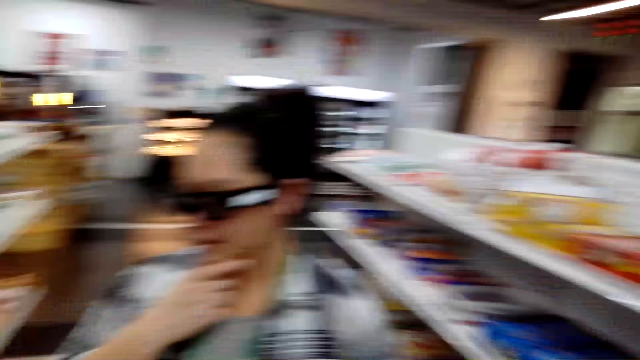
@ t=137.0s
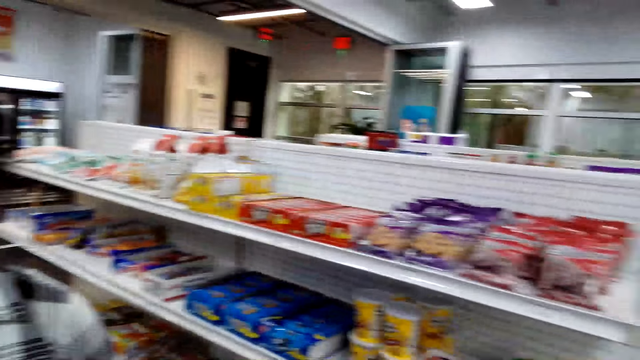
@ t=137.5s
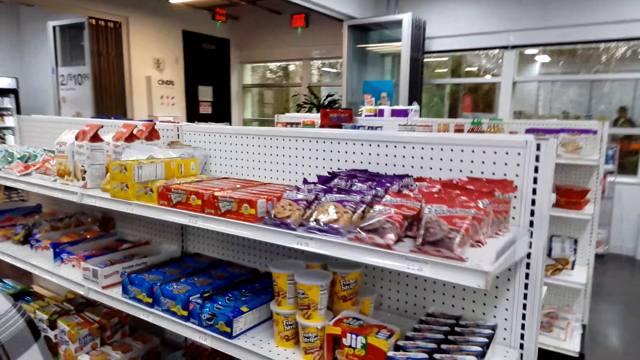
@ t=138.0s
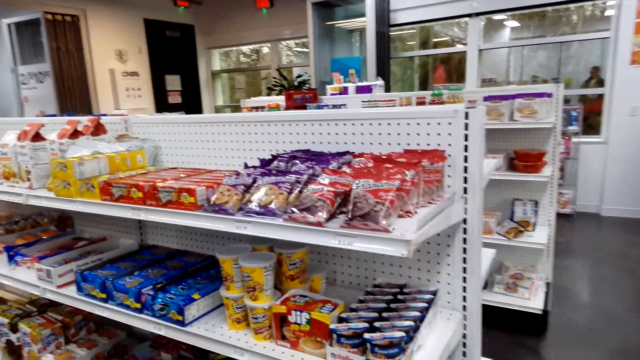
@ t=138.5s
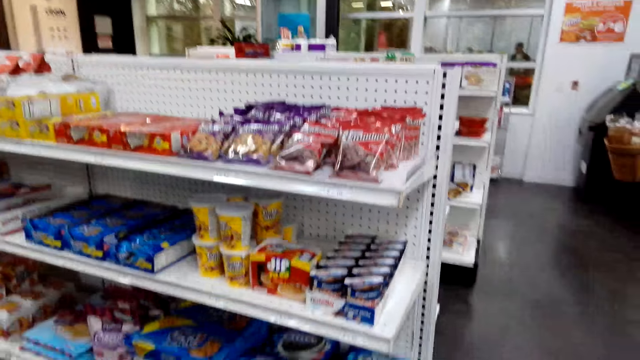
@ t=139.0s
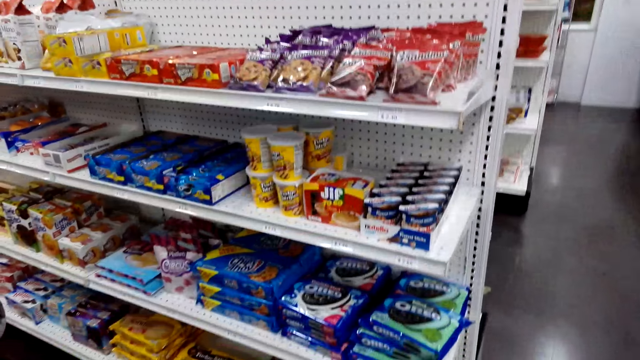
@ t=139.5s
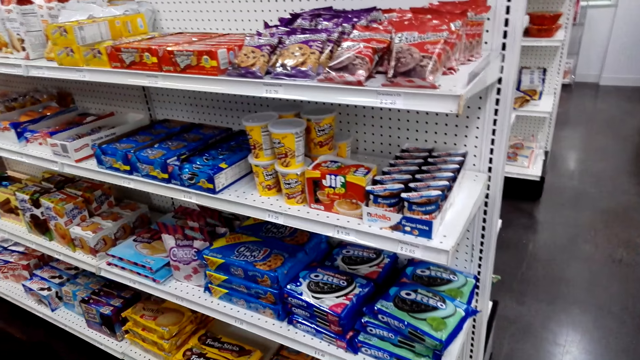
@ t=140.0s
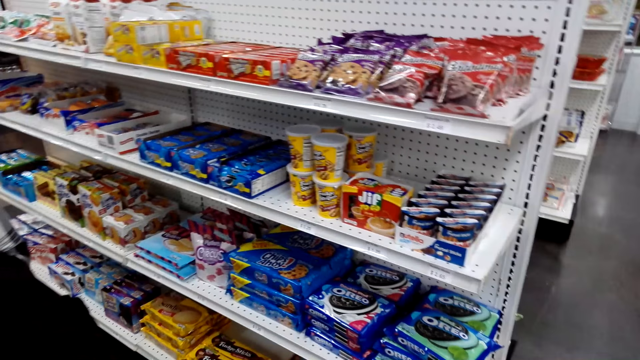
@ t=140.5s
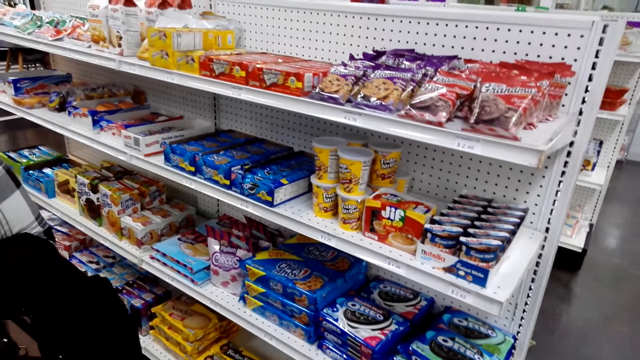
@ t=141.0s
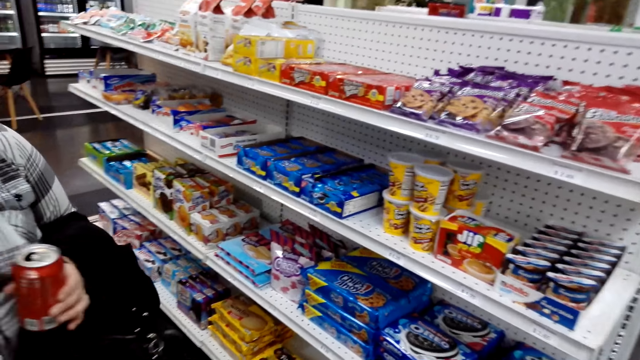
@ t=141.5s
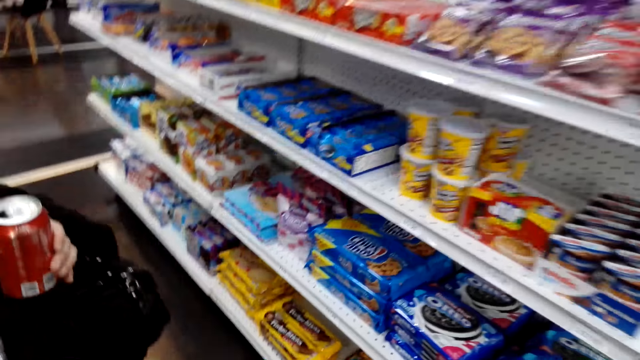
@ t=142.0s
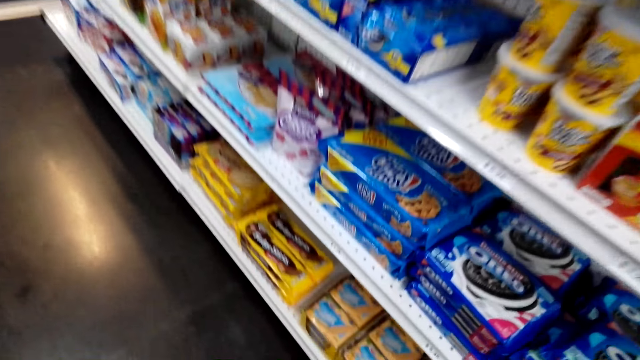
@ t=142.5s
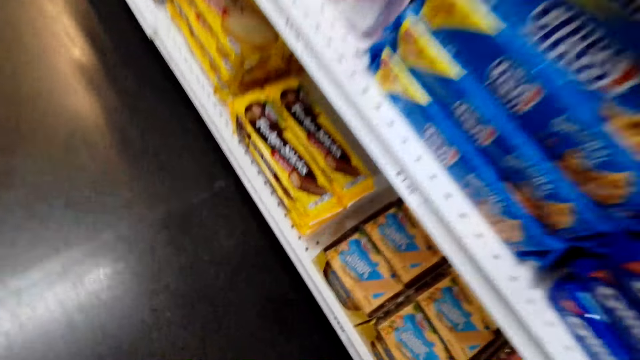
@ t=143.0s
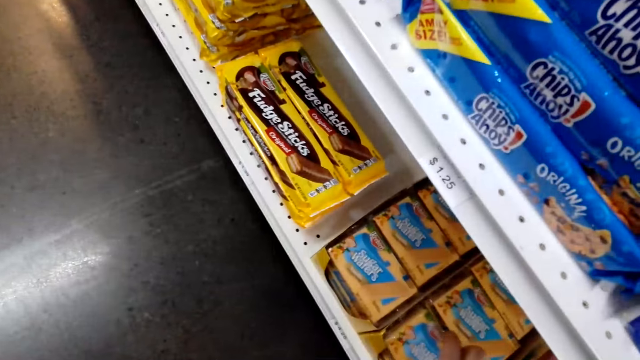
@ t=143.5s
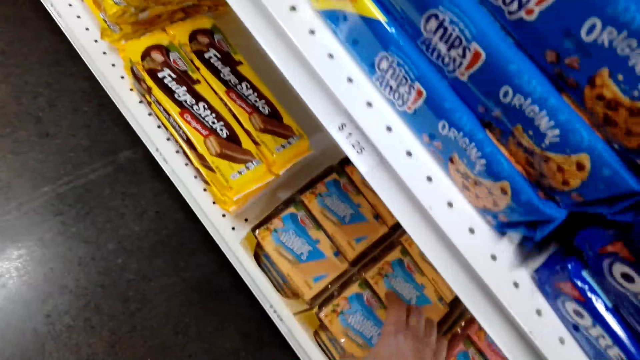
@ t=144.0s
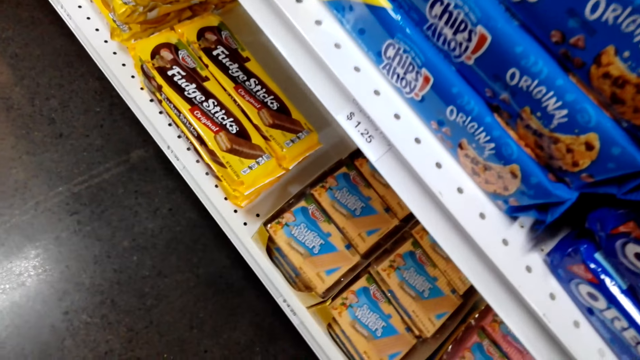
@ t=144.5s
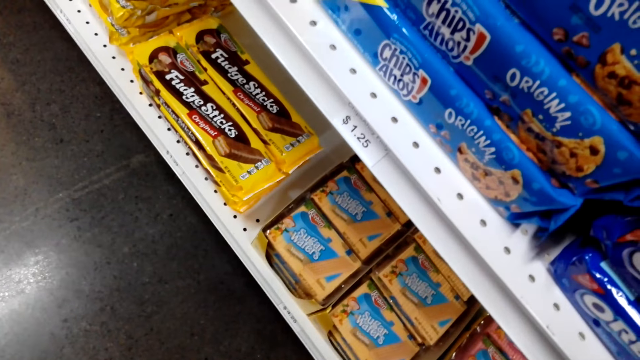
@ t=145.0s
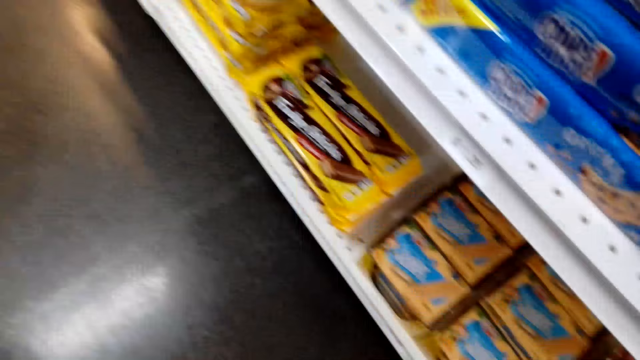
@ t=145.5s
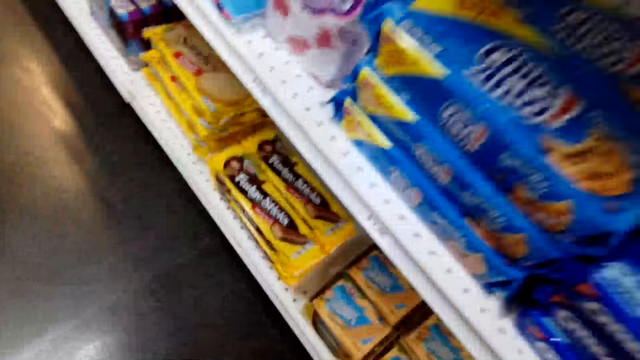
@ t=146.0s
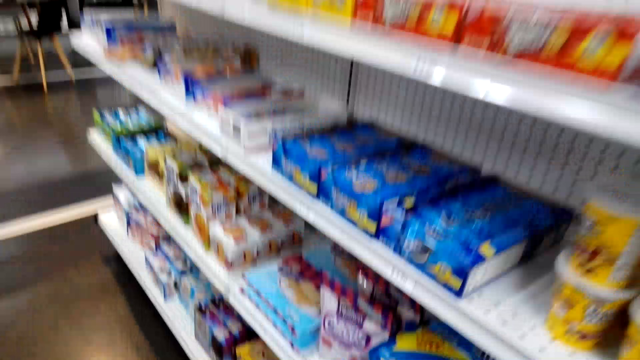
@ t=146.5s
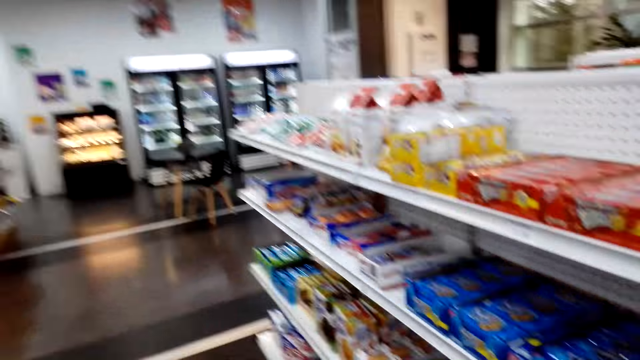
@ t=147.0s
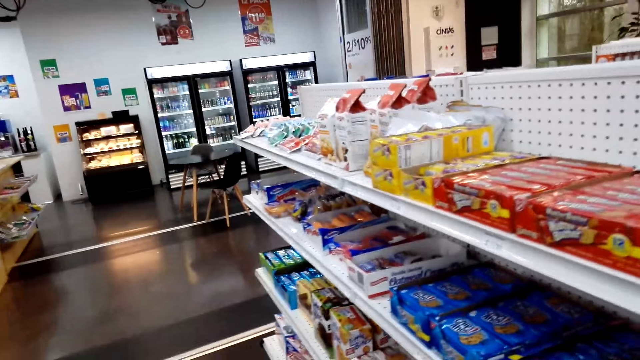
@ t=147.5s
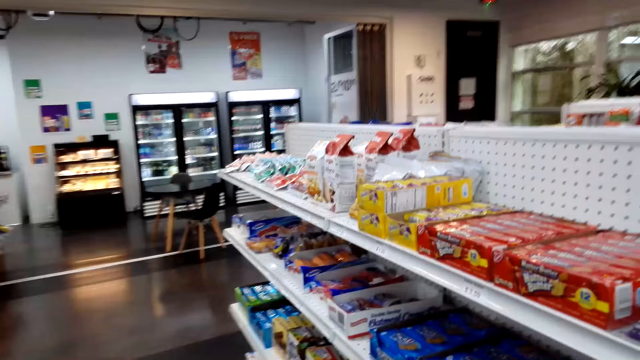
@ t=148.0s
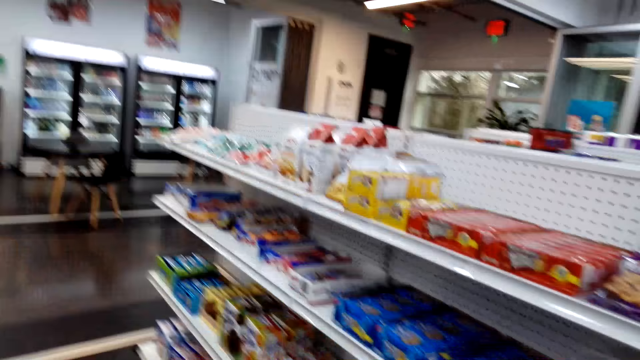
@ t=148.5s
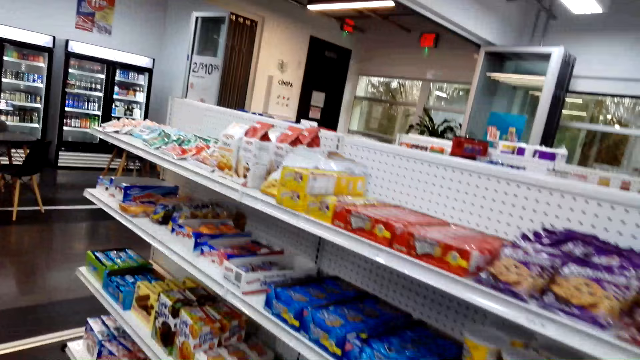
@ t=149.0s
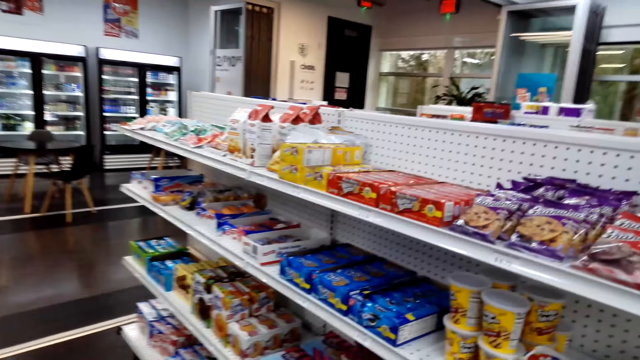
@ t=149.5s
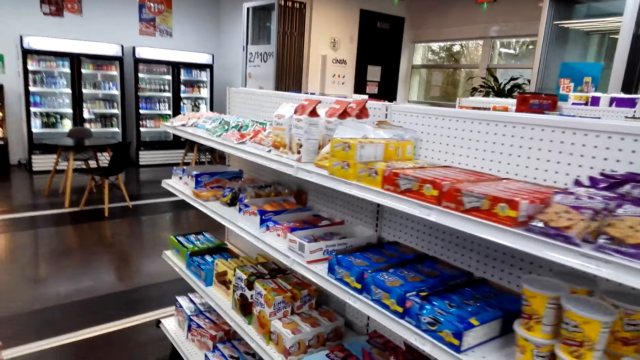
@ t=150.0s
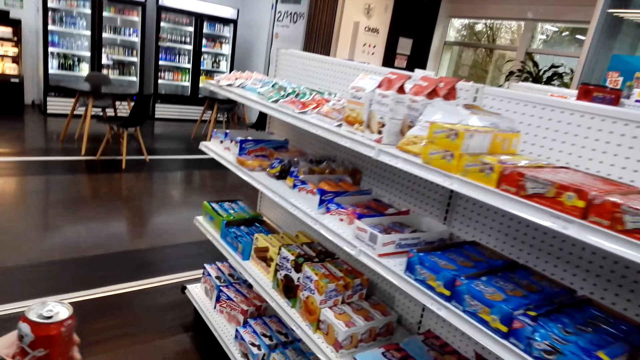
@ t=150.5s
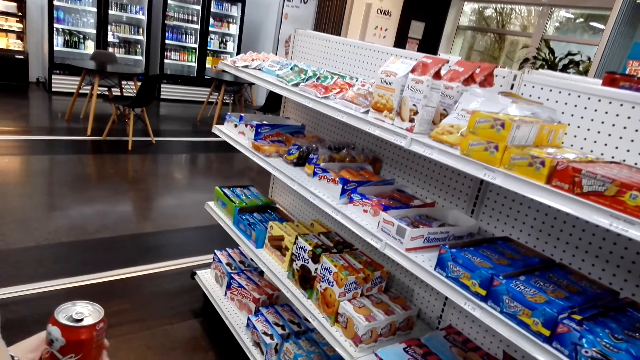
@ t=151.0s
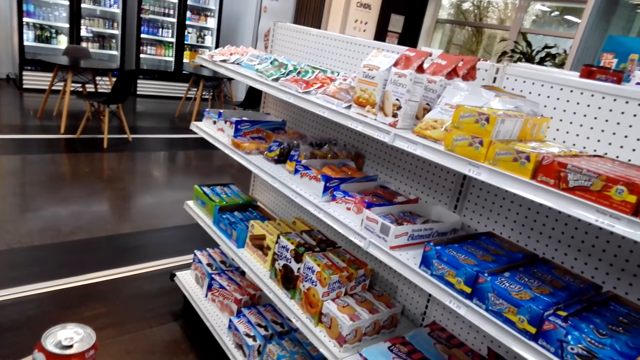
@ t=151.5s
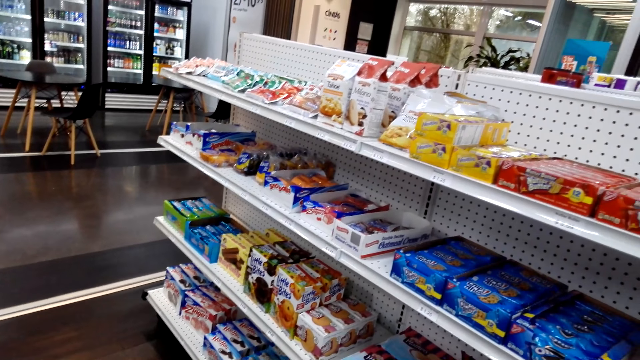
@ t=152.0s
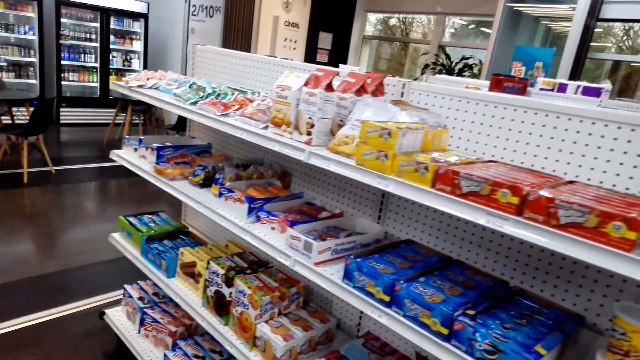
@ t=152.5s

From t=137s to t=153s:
The camera wearer looks around. A woman talks to the camera wearer. The camera wearer looks at the items in the supermarket shelf and talks to the woman. He talks to the woman again. He picks sugar waters on the shelf with his right hand. He looks around. He talks to the woman. The woman laughs. The camera wearer holds the Coca-Cola tin. He talks to the woman.

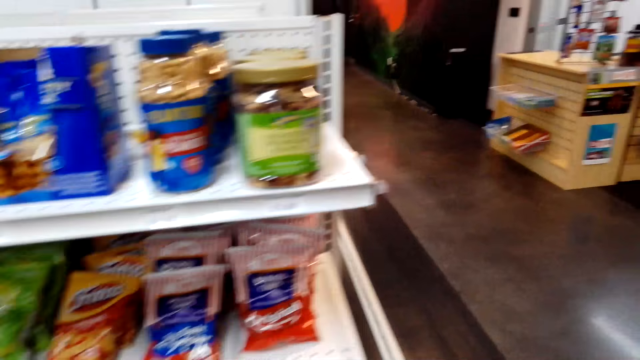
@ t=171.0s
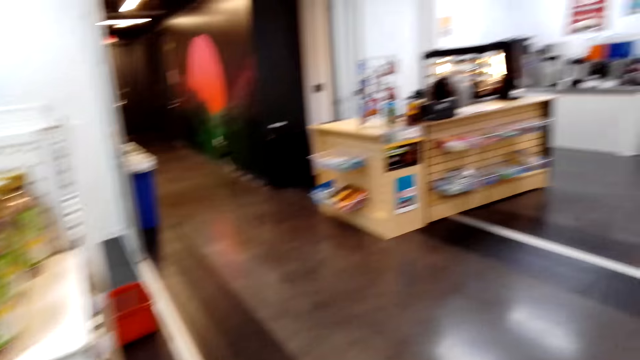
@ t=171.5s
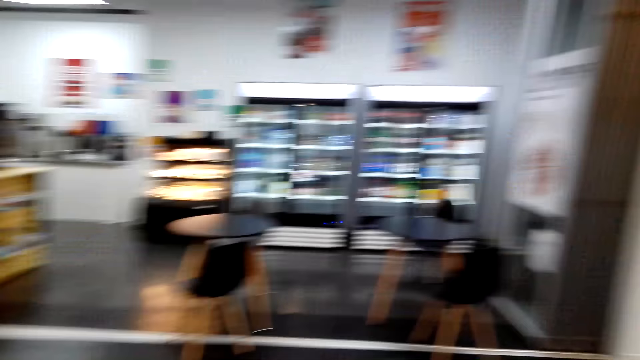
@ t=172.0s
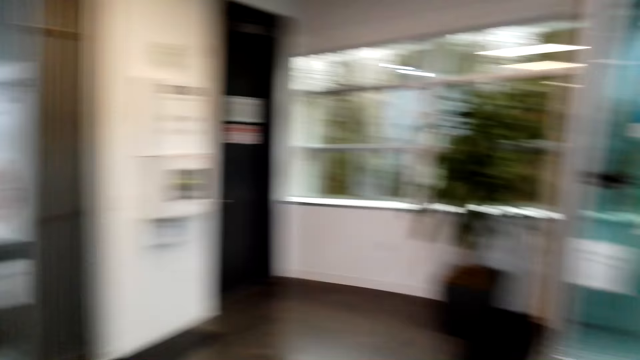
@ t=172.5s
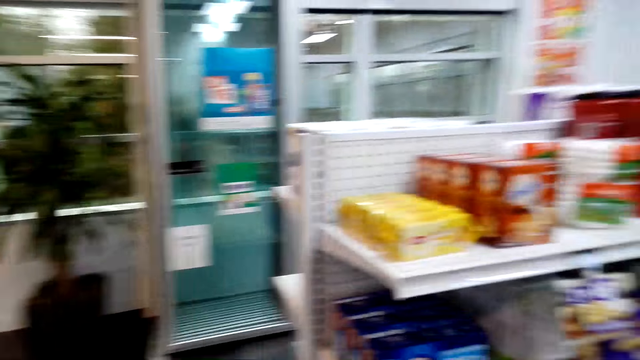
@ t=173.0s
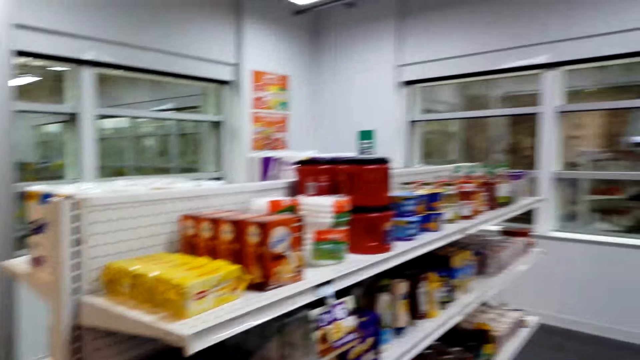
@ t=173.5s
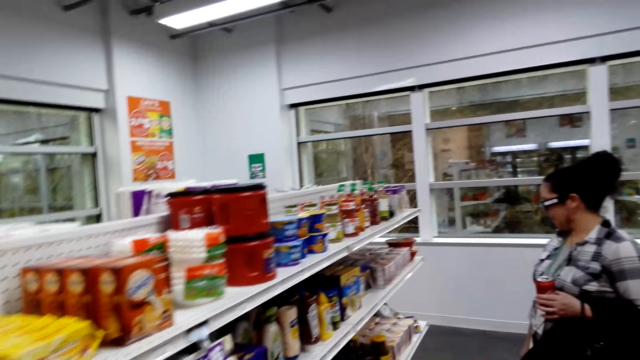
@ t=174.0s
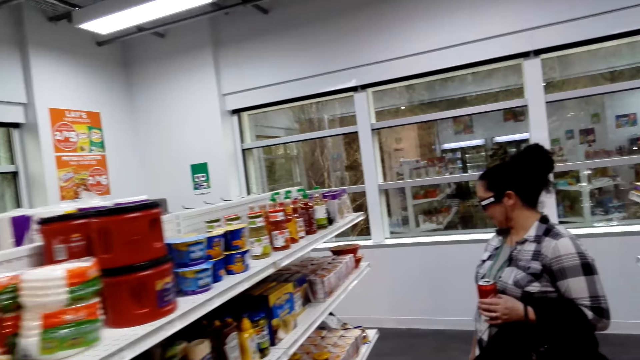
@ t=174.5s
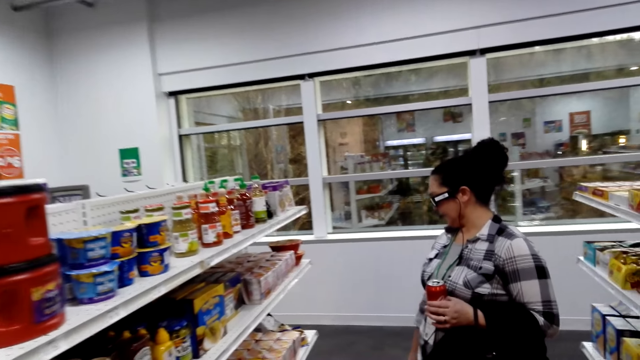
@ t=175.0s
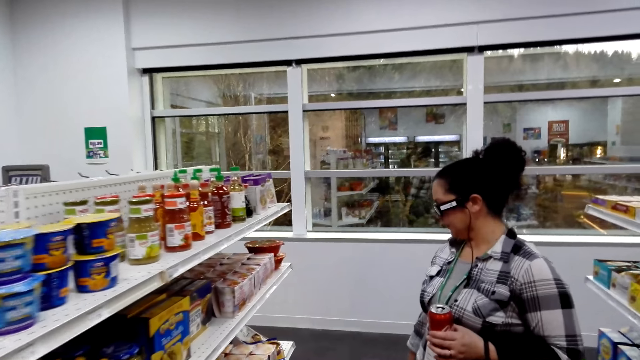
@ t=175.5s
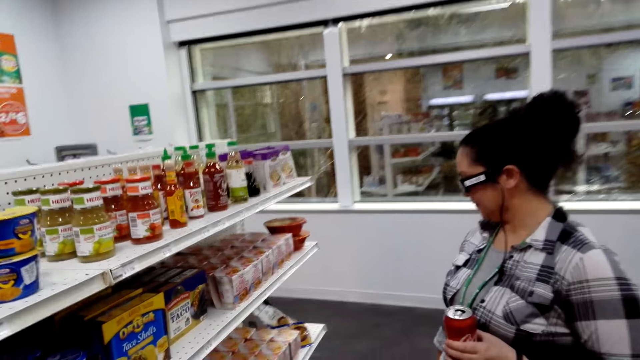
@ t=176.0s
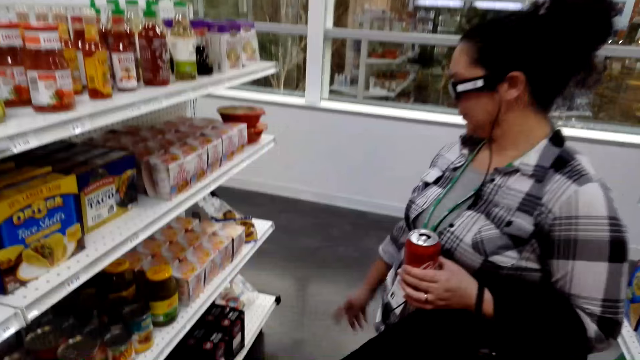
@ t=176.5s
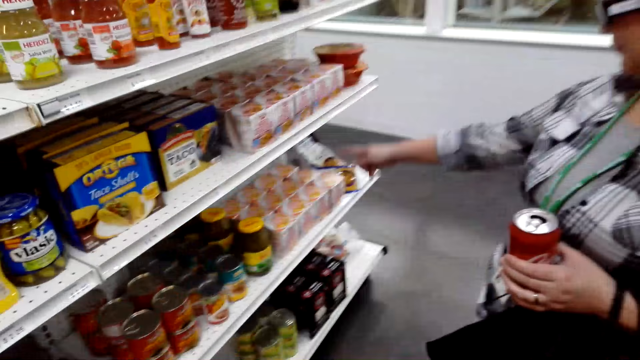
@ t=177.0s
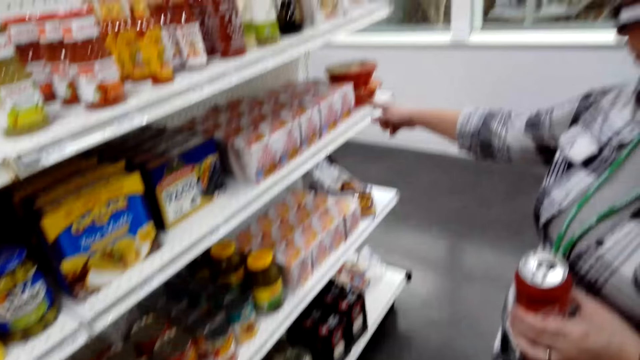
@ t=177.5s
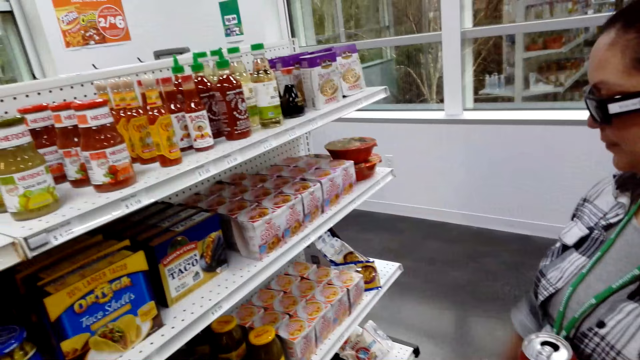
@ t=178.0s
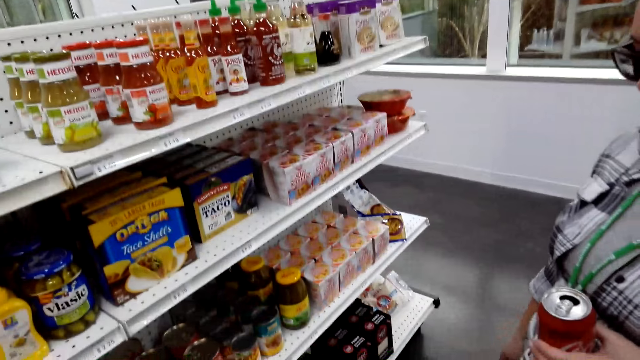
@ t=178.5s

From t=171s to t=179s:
The camera wearer looks around. A woman talks to the camera wearer. The camera wearer walks and talks to the woman. The woman points at an item on the shelf with her right hand.
